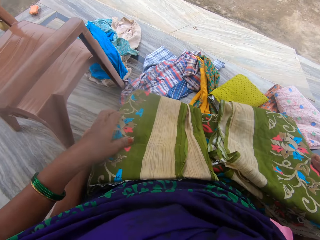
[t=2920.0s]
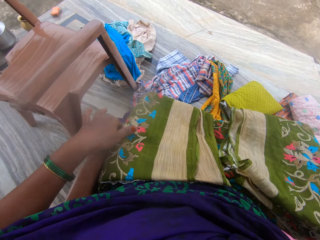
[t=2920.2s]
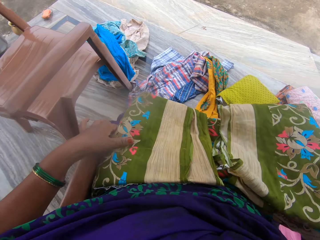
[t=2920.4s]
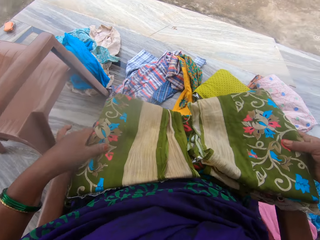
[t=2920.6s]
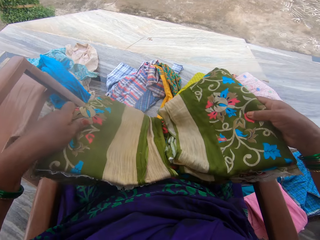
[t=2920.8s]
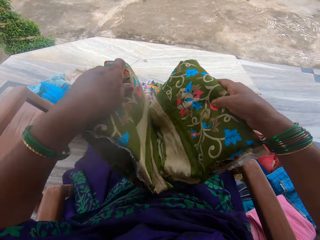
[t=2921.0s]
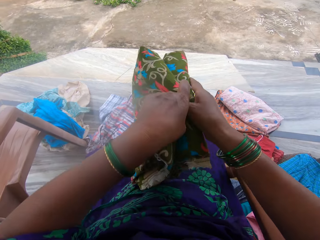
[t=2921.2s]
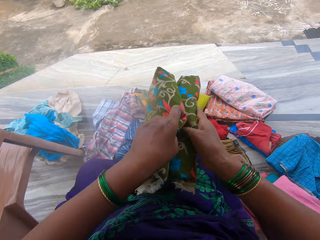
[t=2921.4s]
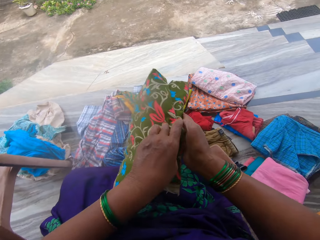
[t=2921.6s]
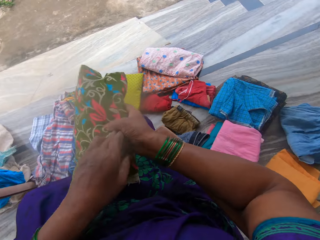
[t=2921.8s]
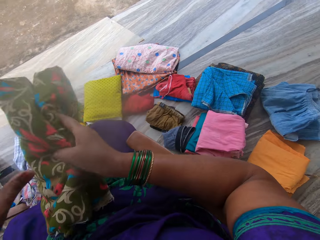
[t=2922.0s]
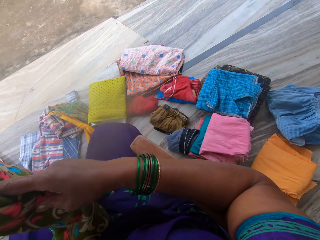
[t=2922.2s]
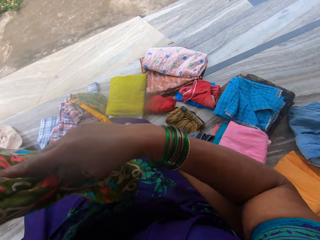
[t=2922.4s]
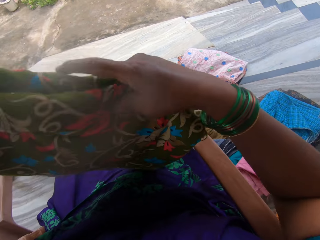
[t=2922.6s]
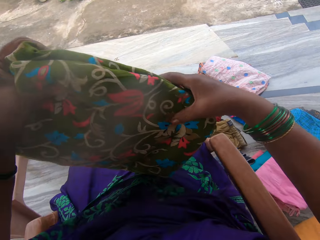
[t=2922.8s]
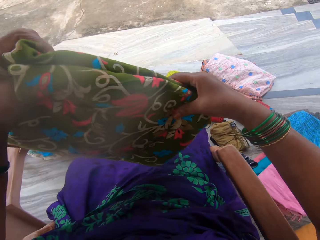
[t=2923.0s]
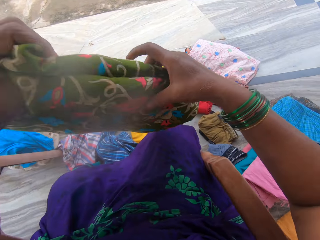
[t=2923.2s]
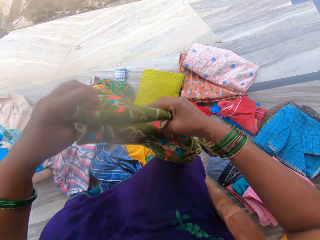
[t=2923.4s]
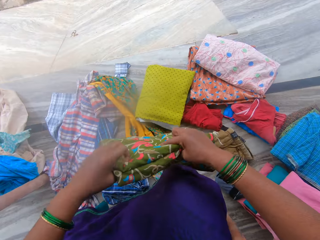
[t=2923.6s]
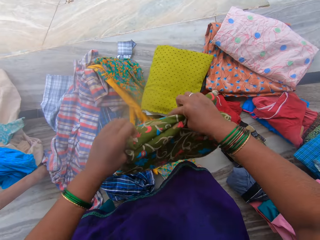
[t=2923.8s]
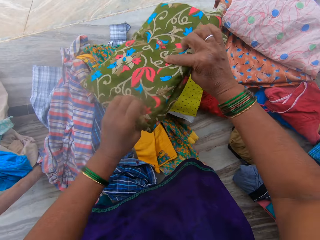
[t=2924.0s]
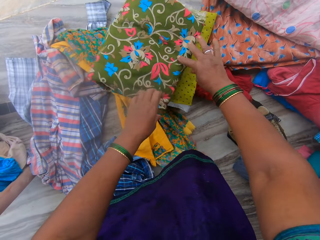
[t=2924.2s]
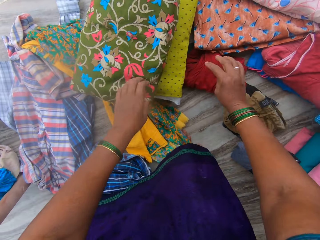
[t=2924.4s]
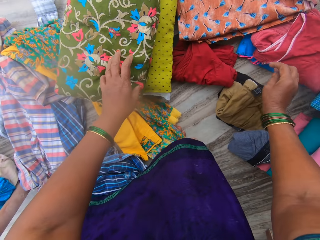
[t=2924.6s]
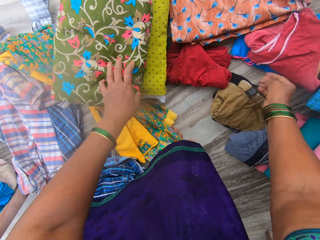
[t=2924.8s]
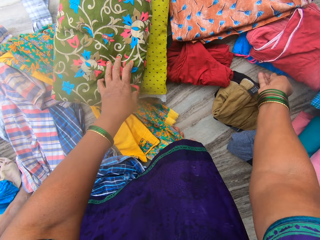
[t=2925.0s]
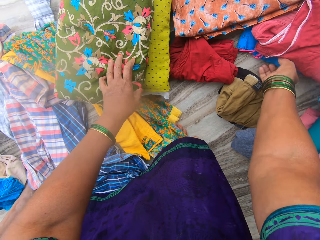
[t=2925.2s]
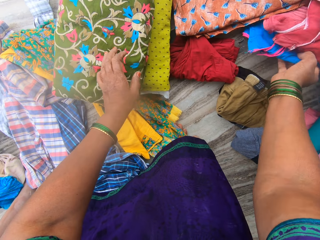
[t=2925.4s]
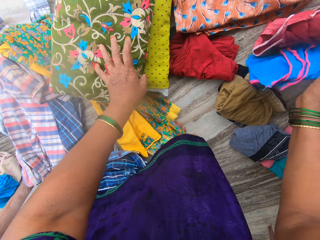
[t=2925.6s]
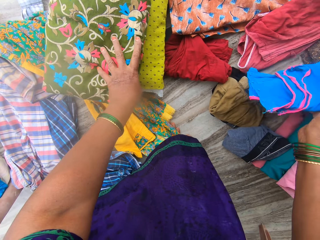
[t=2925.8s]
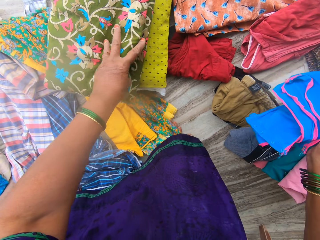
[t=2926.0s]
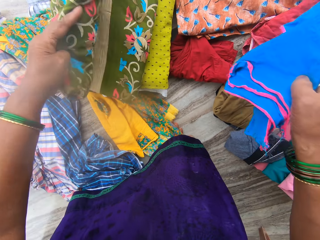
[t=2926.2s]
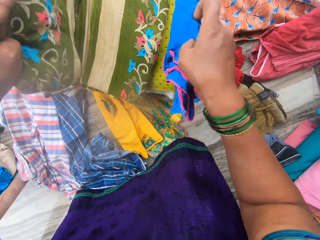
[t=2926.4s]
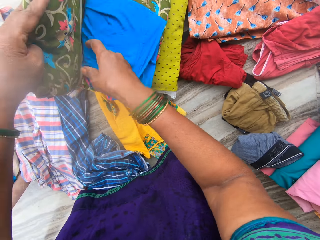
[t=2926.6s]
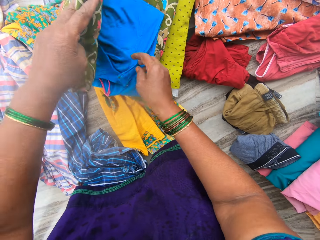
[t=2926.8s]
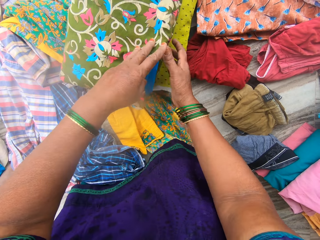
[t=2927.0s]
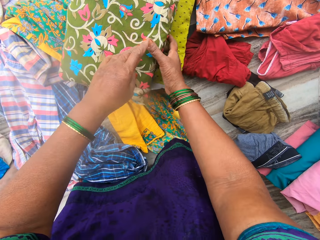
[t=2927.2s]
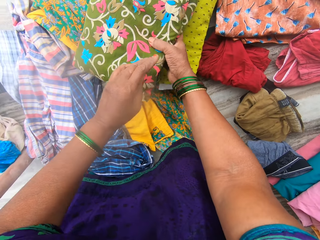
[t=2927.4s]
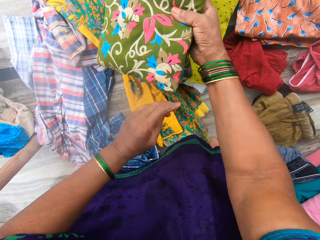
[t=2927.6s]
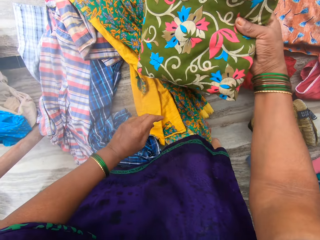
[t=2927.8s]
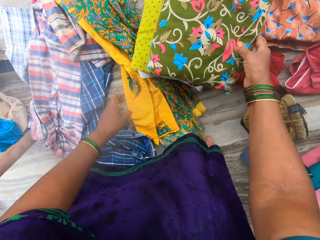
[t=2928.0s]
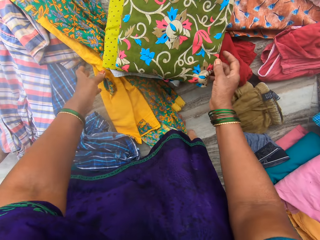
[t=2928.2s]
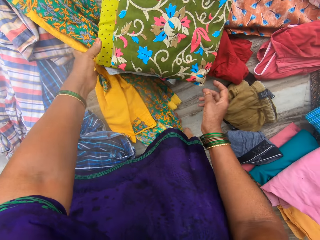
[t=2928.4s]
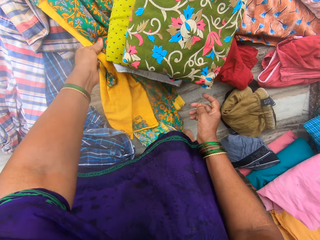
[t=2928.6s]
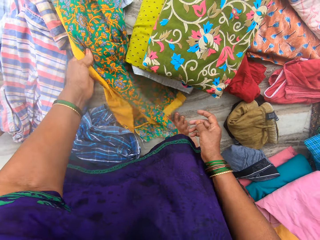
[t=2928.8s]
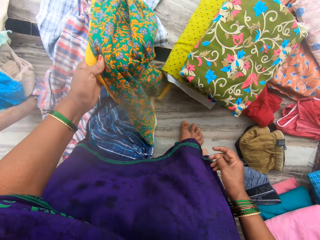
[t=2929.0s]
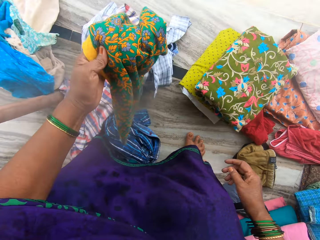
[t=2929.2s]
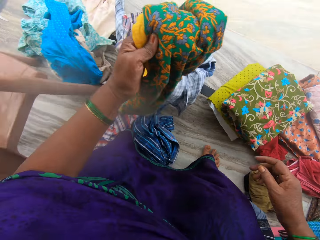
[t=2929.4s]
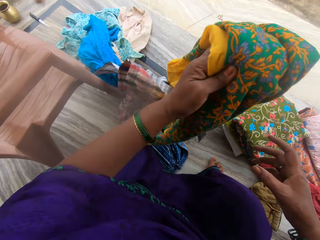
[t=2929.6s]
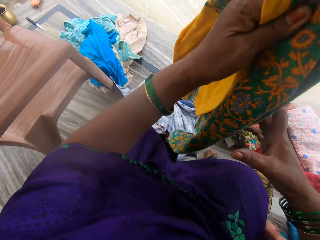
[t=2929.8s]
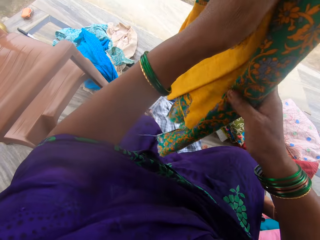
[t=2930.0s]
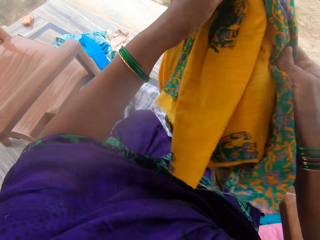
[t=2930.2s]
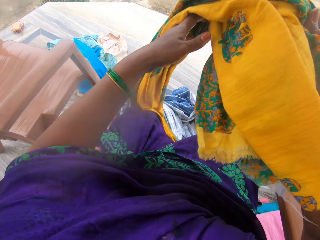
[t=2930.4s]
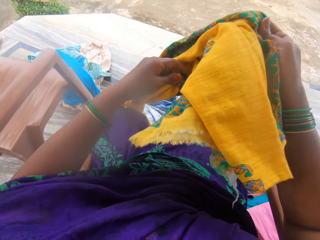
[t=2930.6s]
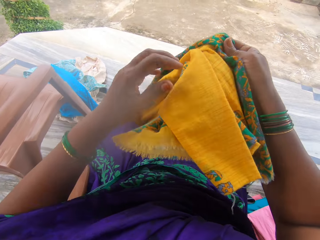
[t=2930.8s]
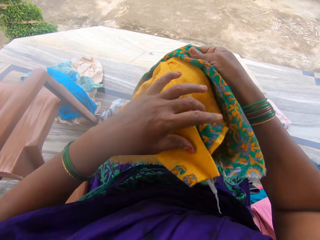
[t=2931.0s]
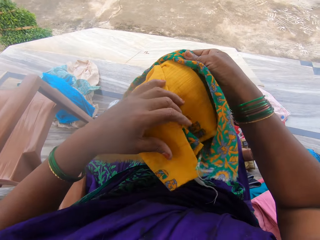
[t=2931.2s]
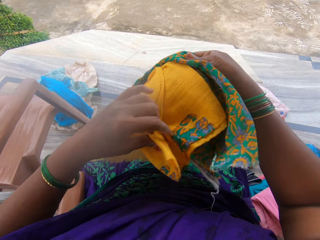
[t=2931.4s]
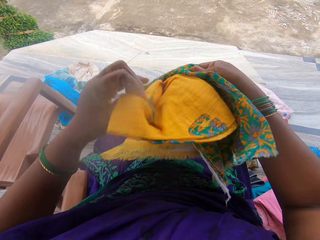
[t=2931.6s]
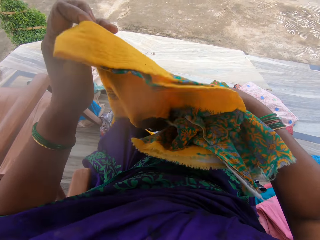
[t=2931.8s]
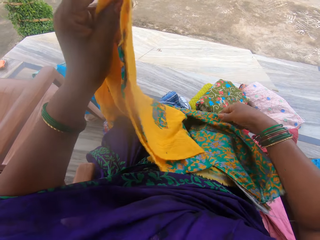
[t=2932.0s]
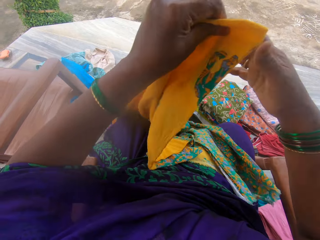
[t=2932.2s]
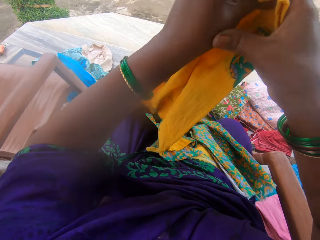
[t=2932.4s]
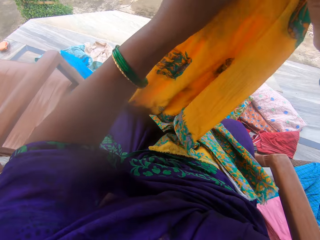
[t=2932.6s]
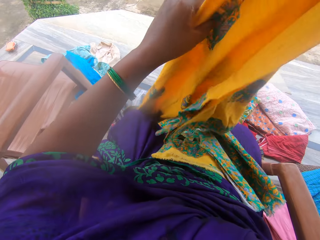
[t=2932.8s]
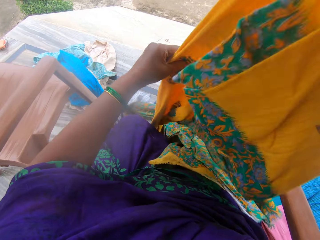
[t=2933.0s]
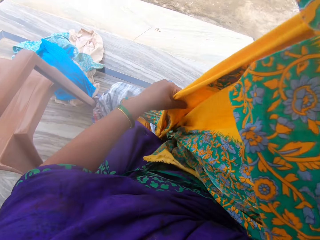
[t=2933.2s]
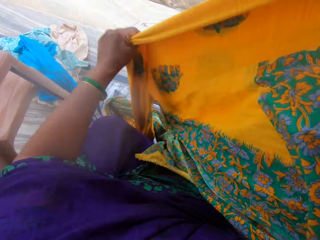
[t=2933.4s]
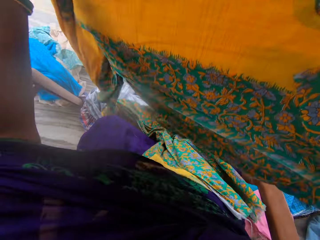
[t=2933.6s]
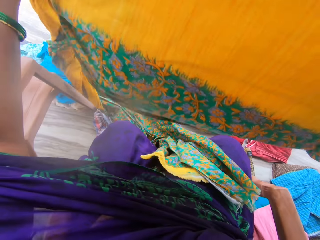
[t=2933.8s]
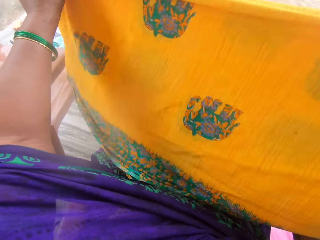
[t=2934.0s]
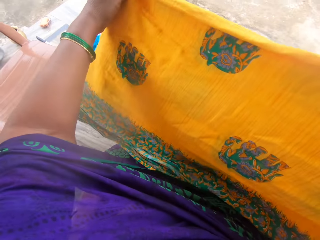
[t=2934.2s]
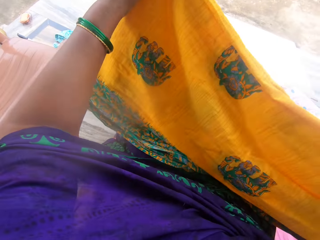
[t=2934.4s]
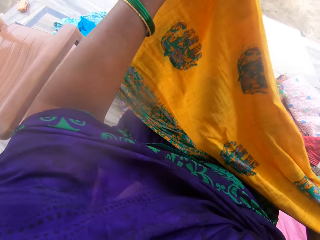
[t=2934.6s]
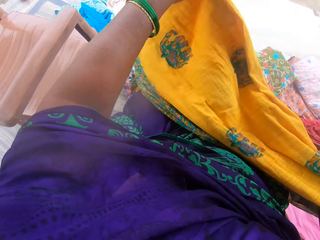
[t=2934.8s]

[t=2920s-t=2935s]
The camera wearer puts the seventh cloth on the fifth cloth with her hands. She opens the seventh cloth with her left hand. She picks an eighth cloth on the floor with her right hand. She puts the eighth in the seventh cloth with her right hand. She closes the seventh cloth with her left hand. She adjusts the seventh cloth with her right hand. She picks a green and yellow cloth on the floor with her left hand. She inspects the green and yellow cloth with her hands. She folds the cloth.

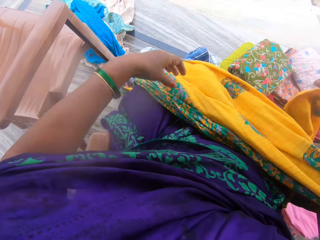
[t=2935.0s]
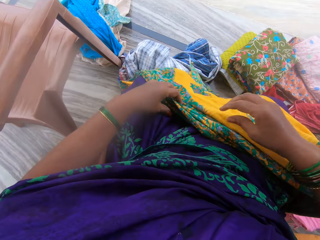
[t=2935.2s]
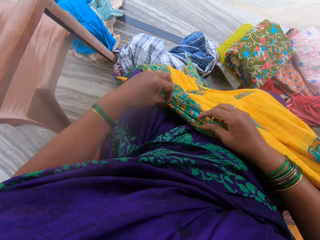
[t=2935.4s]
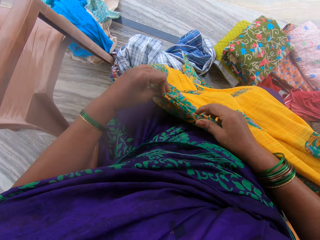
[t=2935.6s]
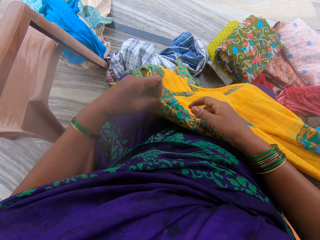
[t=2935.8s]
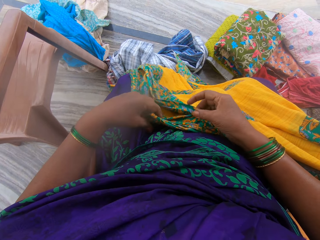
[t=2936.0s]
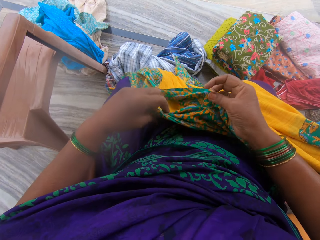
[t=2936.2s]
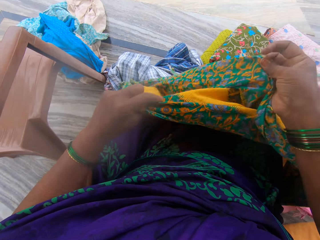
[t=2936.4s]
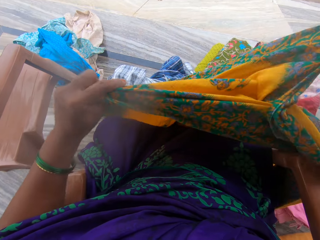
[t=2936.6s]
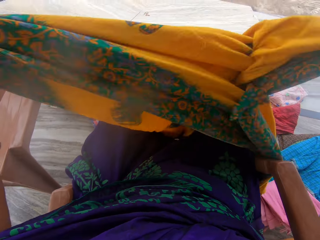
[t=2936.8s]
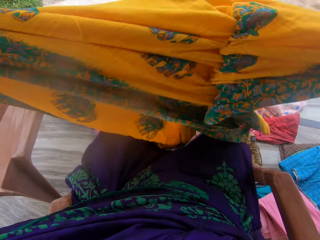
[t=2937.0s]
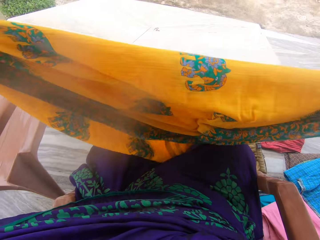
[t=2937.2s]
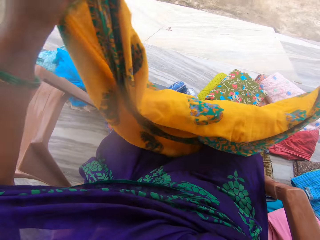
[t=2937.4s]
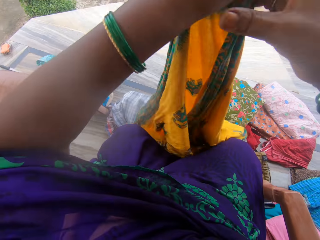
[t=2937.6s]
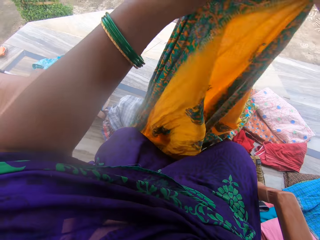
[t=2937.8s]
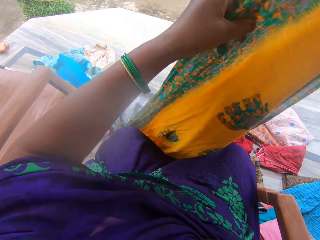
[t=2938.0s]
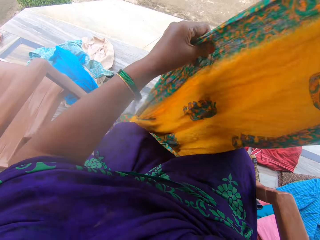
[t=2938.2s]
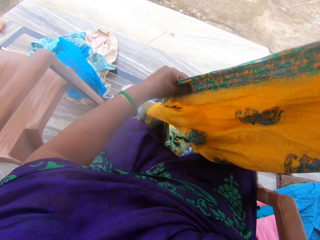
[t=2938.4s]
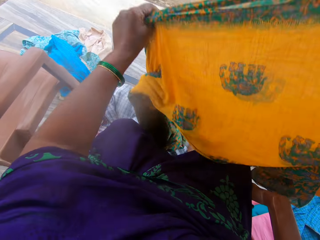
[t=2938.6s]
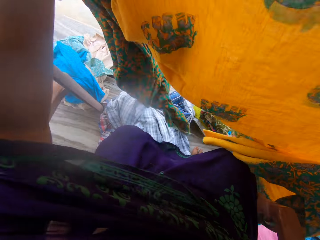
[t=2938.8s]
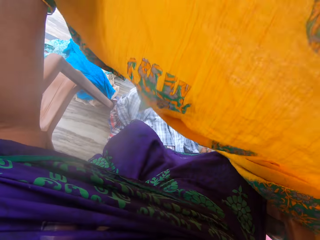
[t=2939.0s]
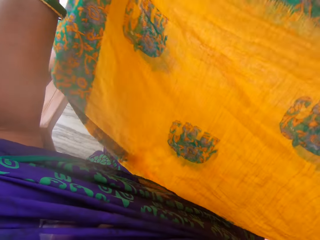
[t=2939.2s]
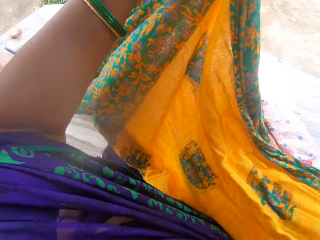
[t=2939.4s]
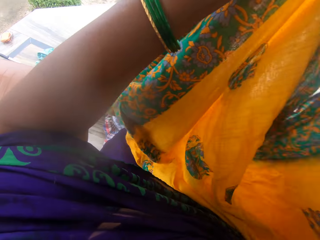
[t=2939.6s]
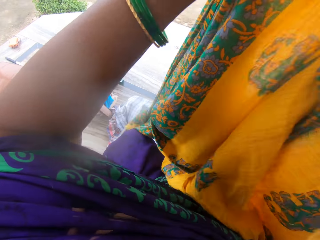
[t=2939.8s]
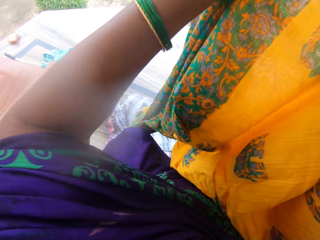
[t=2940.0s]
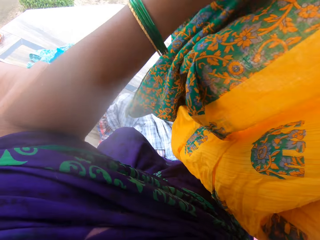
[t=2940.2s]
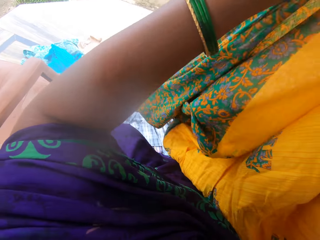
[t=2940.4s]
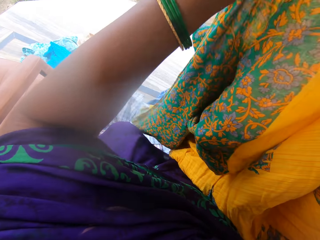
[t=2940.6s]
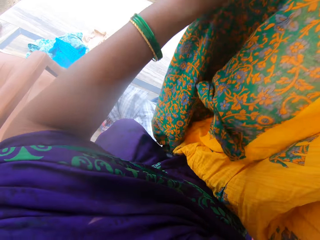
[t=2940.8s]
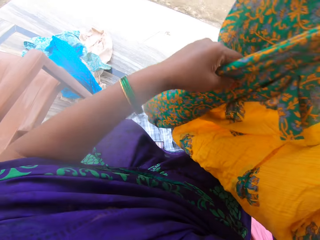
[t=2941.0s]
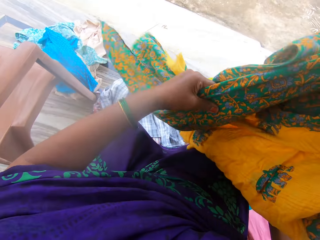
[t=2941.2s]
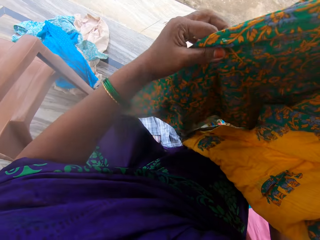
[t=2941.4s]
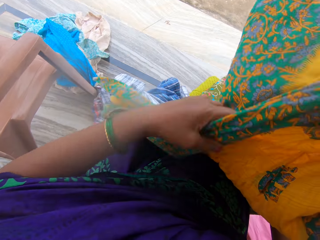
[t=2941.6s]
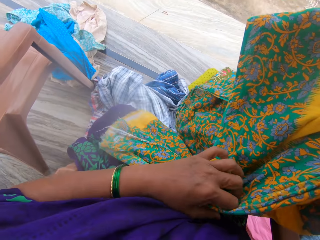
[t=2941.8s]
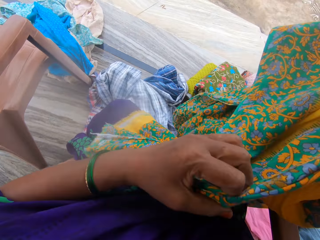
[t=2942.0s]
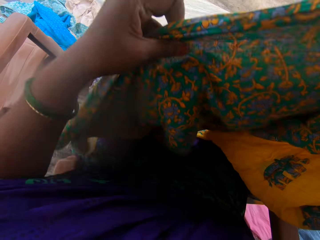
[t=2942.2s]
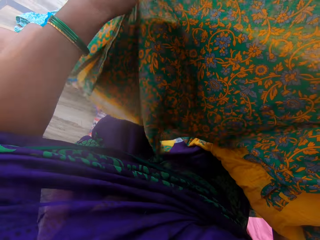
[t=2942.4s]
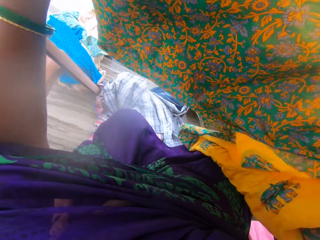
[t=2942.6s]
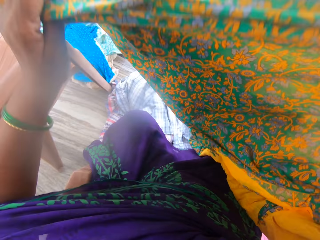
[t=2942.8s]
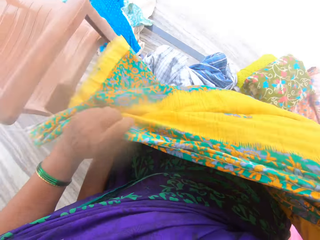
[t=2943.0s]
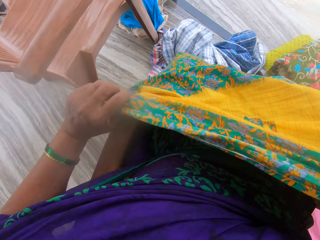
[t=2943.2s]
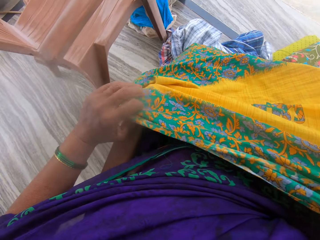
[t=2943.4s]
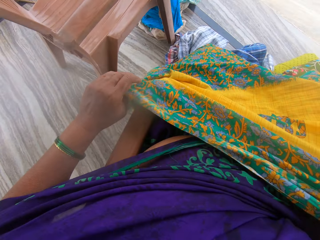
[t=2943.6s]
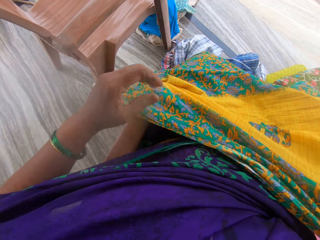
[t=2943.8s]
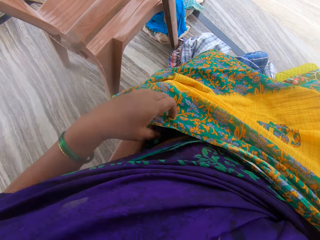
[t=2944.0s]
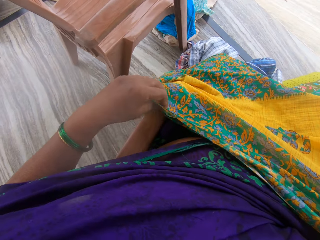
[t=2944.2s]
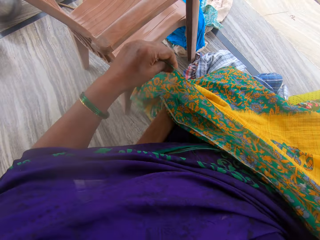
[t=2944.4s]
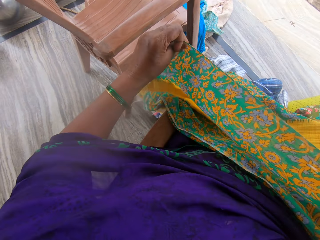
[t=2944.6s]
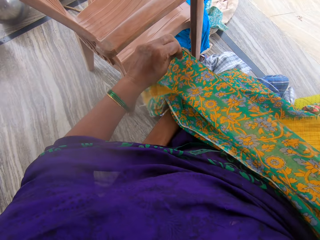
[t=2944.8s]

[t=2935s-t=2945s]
The camera wearer places the cloth on her laps.
